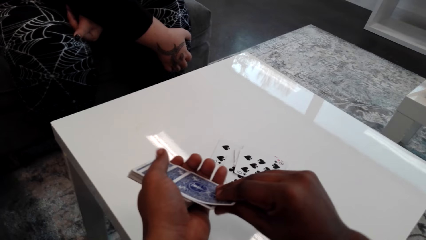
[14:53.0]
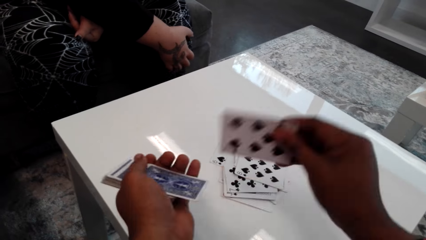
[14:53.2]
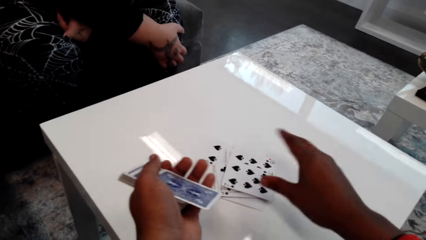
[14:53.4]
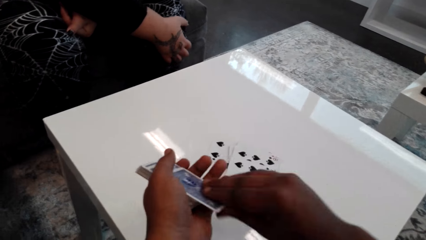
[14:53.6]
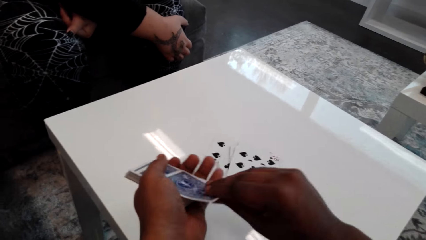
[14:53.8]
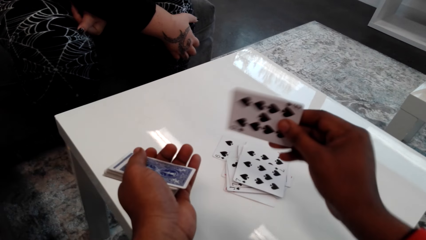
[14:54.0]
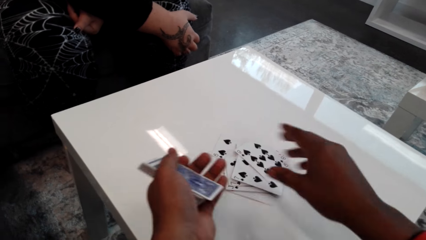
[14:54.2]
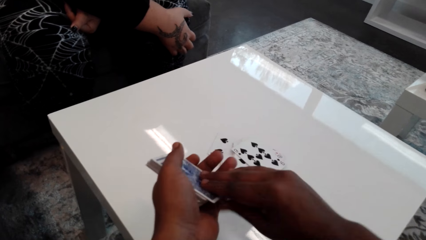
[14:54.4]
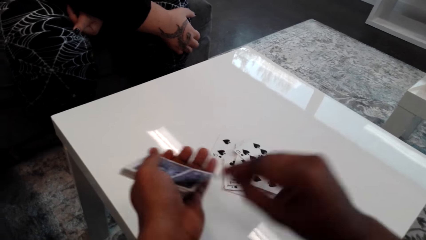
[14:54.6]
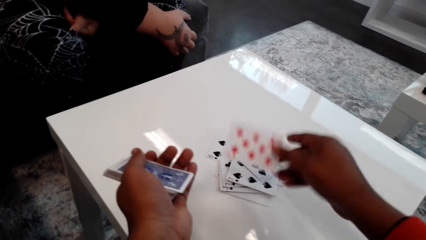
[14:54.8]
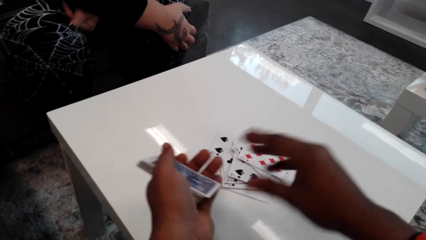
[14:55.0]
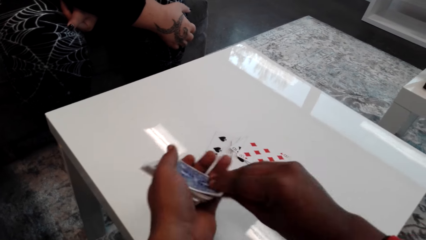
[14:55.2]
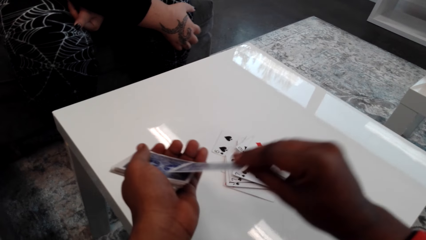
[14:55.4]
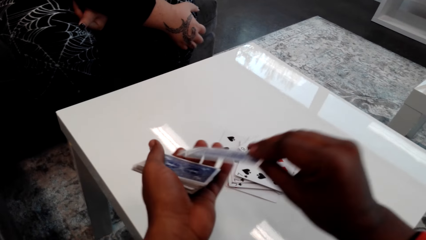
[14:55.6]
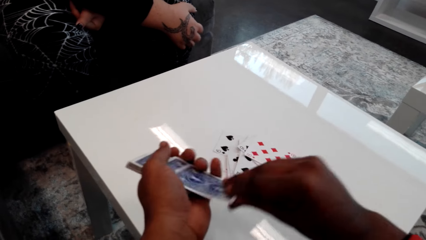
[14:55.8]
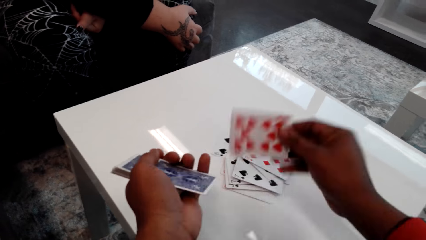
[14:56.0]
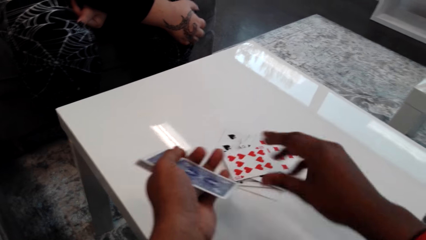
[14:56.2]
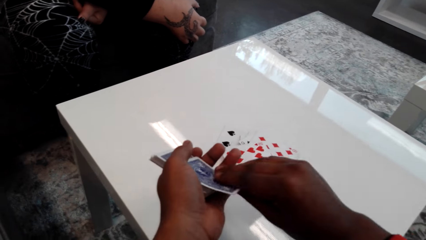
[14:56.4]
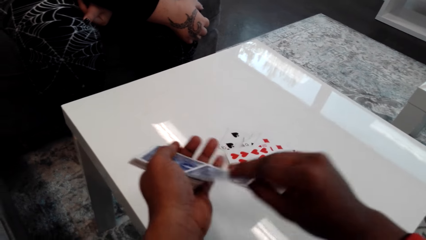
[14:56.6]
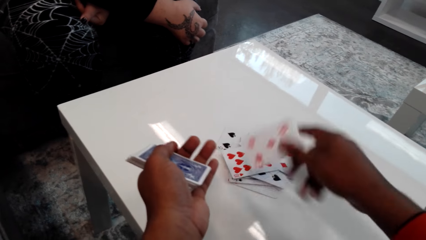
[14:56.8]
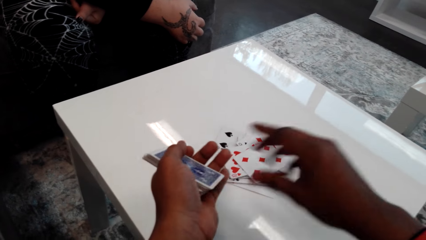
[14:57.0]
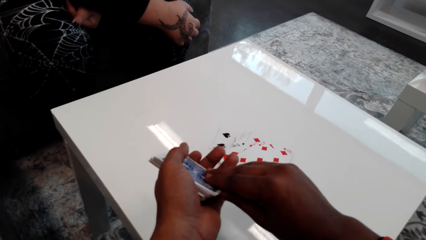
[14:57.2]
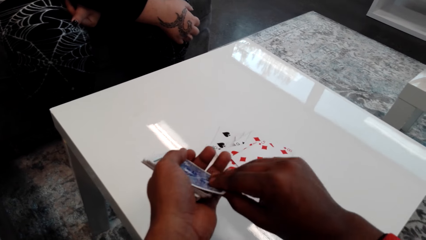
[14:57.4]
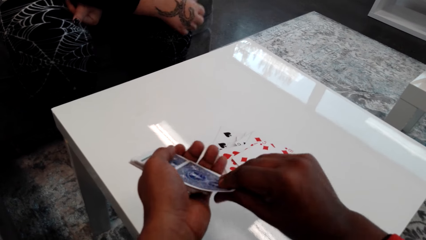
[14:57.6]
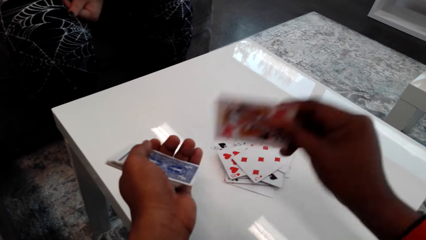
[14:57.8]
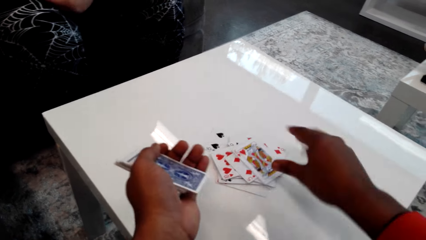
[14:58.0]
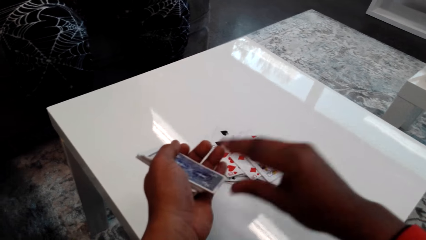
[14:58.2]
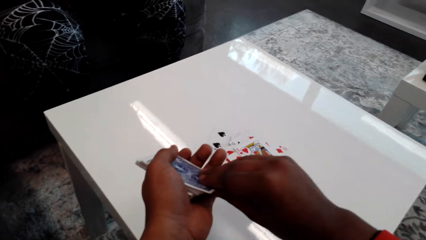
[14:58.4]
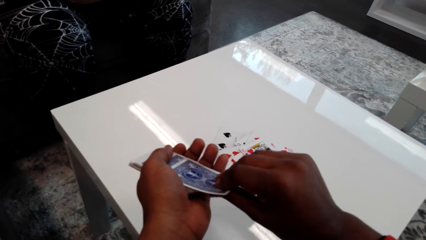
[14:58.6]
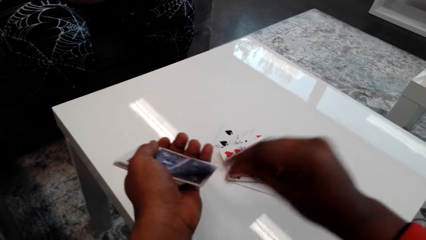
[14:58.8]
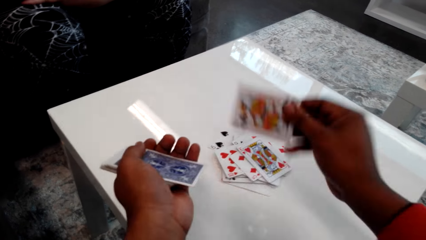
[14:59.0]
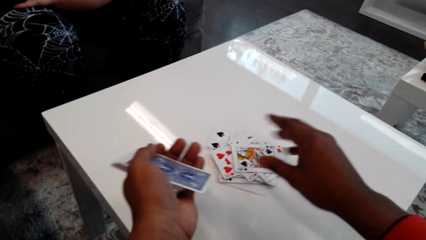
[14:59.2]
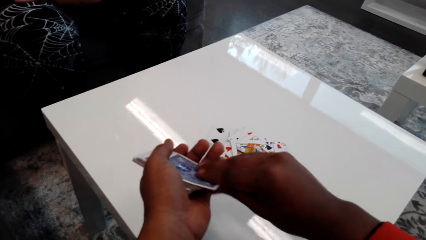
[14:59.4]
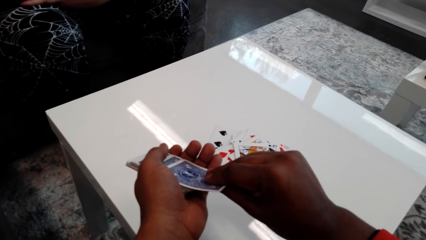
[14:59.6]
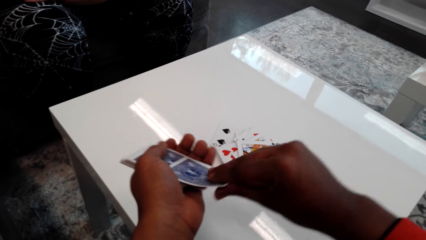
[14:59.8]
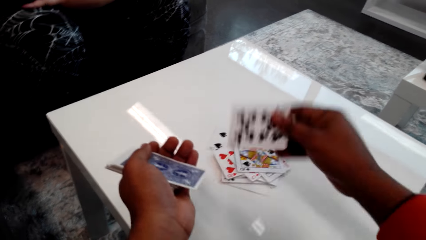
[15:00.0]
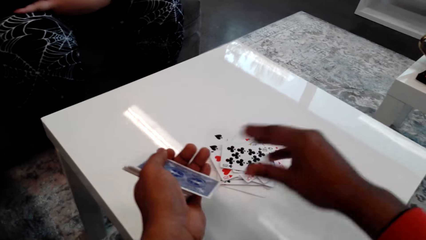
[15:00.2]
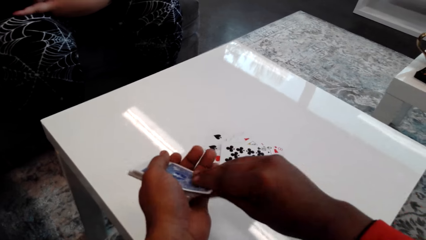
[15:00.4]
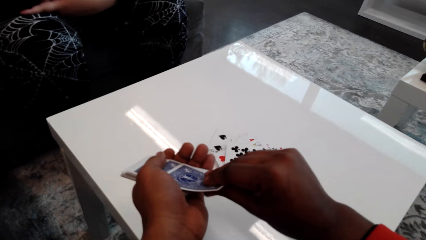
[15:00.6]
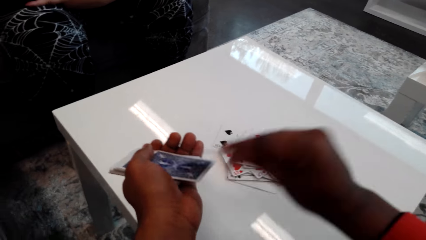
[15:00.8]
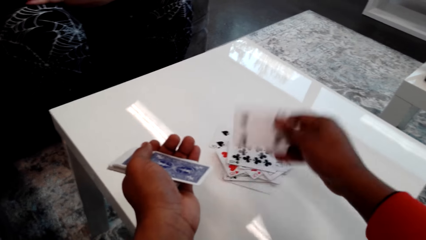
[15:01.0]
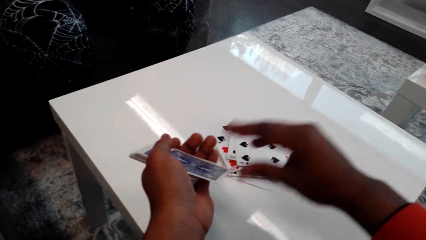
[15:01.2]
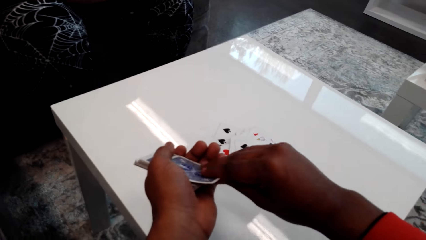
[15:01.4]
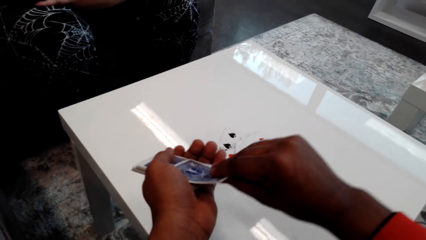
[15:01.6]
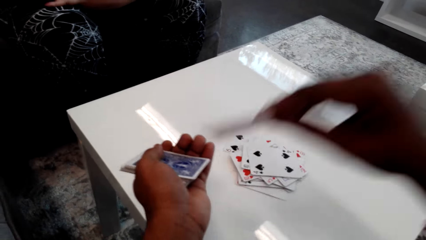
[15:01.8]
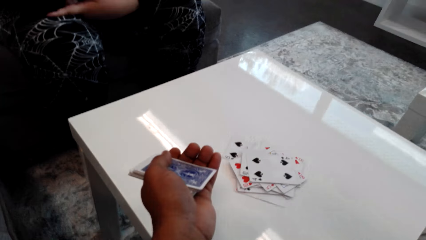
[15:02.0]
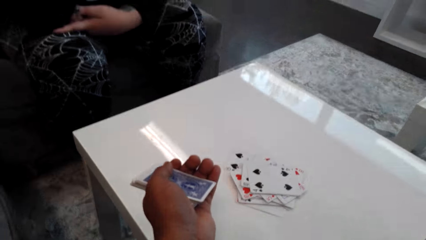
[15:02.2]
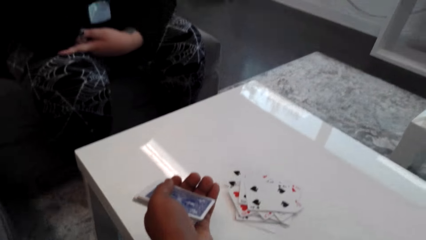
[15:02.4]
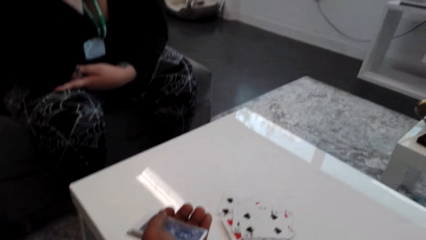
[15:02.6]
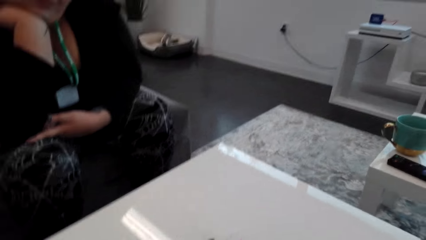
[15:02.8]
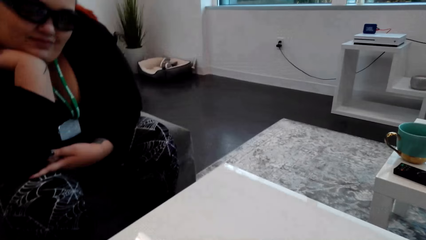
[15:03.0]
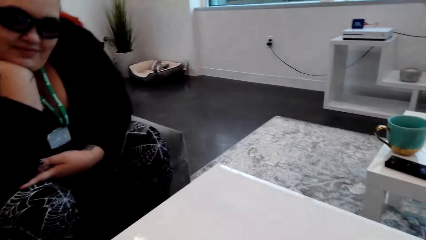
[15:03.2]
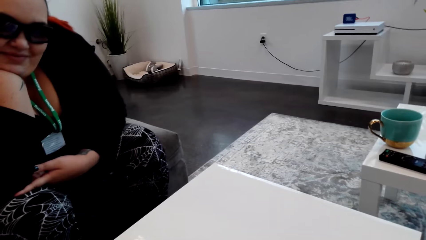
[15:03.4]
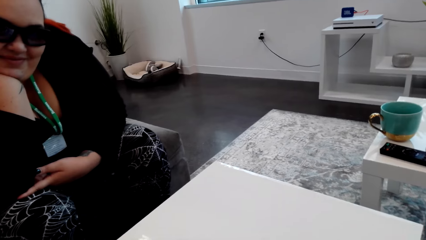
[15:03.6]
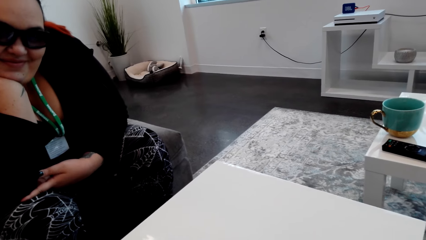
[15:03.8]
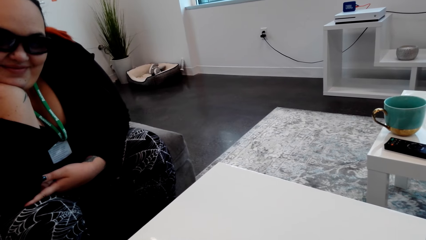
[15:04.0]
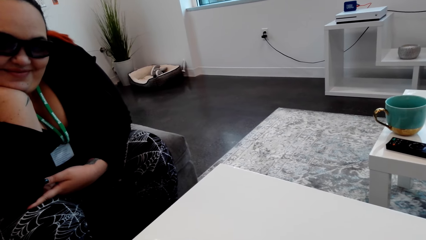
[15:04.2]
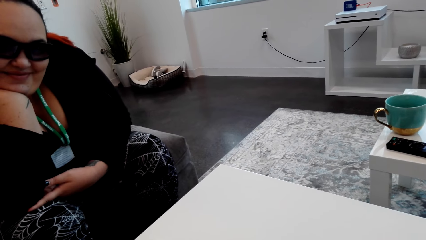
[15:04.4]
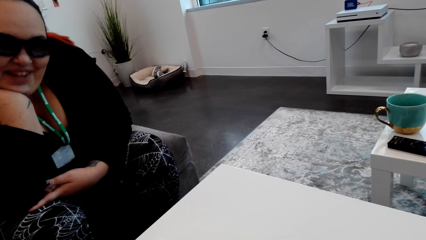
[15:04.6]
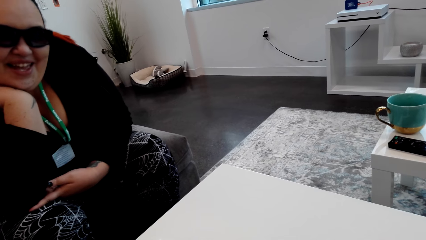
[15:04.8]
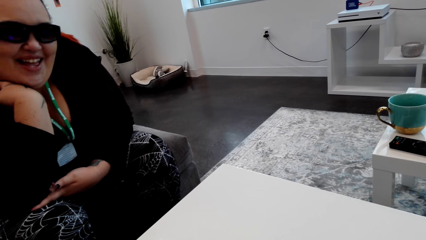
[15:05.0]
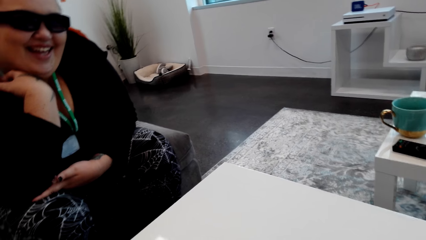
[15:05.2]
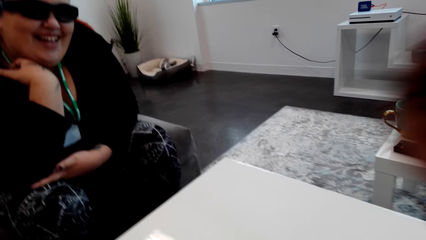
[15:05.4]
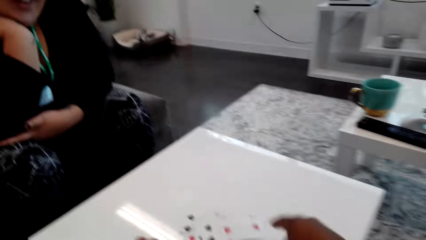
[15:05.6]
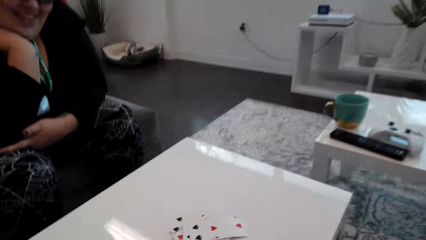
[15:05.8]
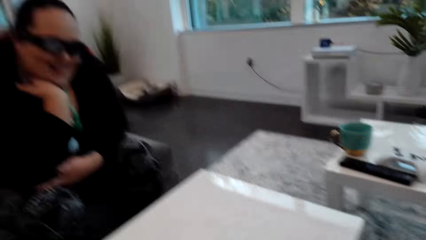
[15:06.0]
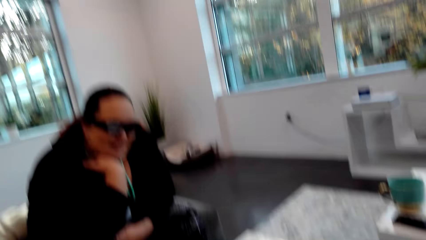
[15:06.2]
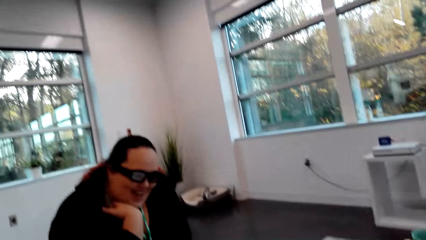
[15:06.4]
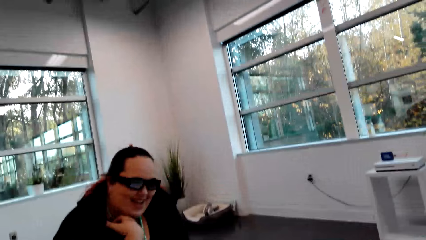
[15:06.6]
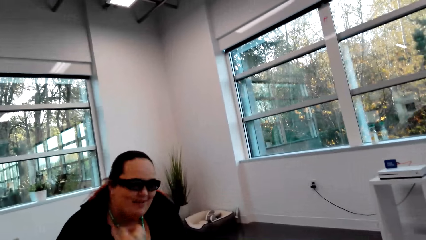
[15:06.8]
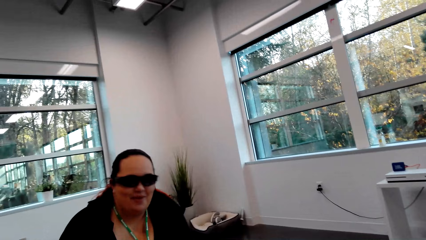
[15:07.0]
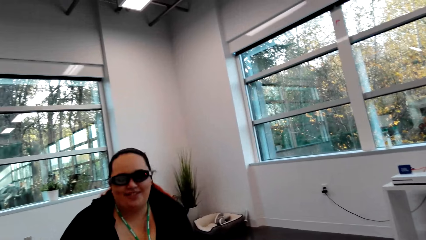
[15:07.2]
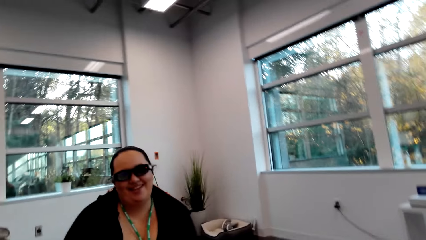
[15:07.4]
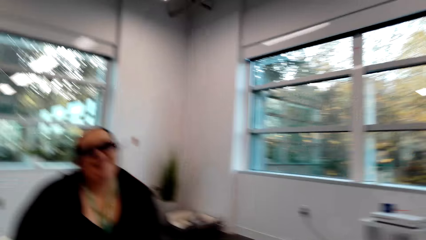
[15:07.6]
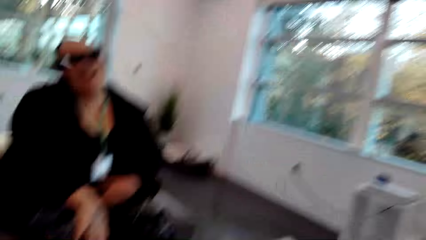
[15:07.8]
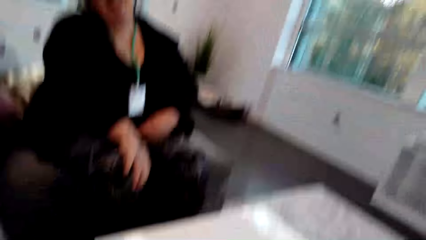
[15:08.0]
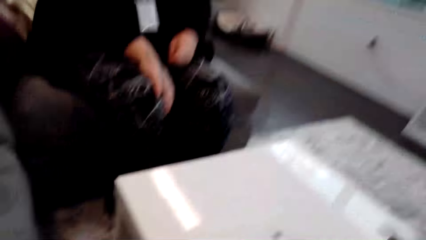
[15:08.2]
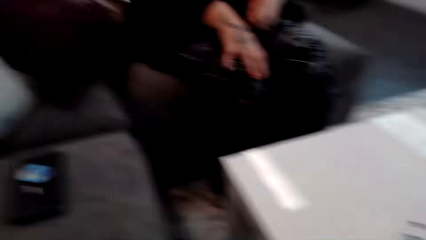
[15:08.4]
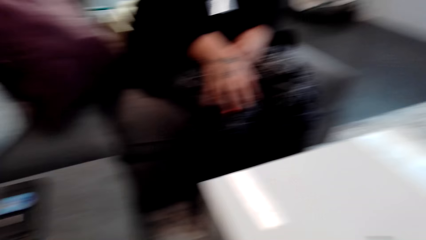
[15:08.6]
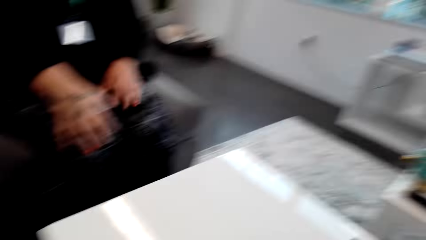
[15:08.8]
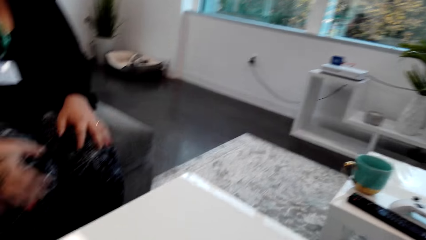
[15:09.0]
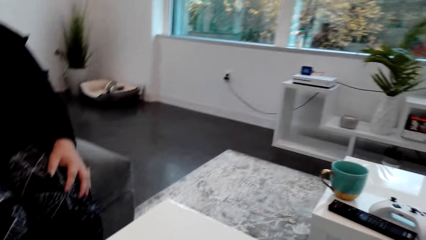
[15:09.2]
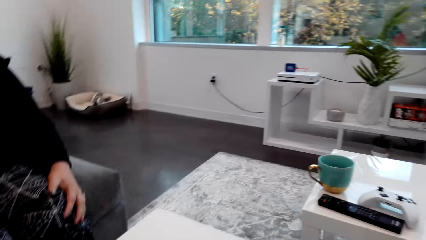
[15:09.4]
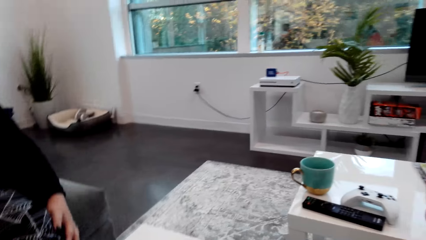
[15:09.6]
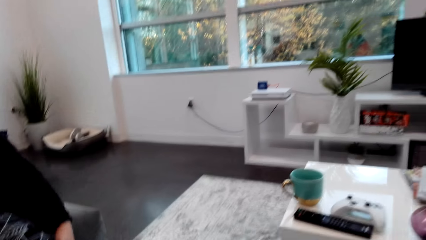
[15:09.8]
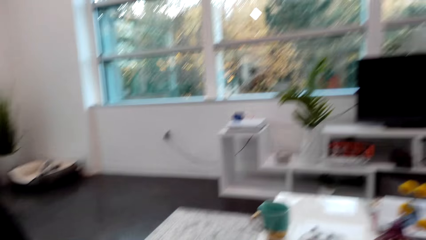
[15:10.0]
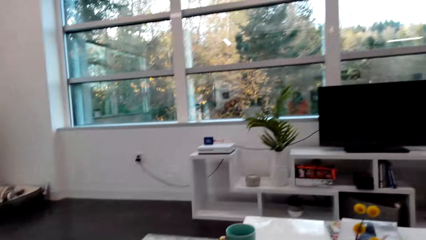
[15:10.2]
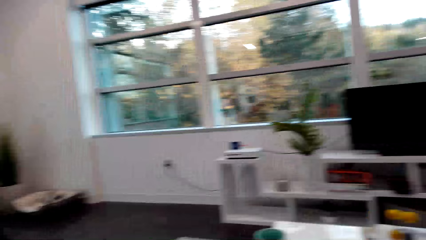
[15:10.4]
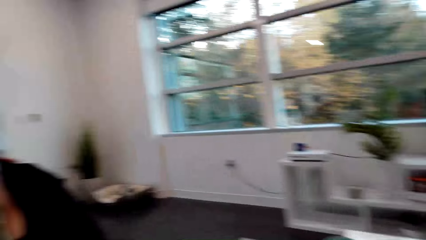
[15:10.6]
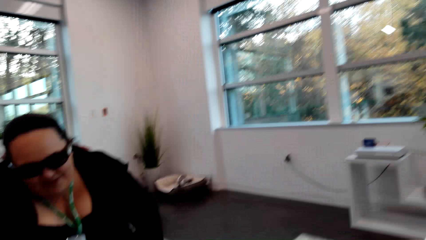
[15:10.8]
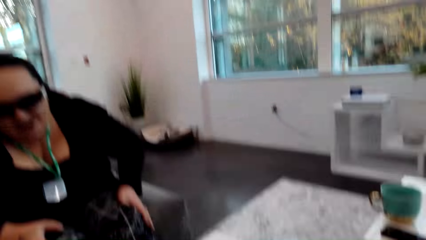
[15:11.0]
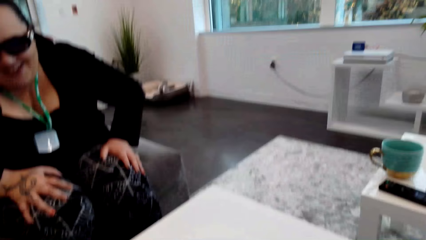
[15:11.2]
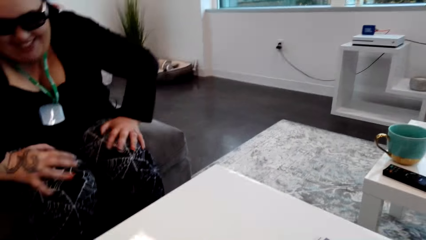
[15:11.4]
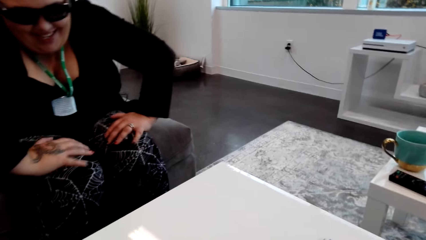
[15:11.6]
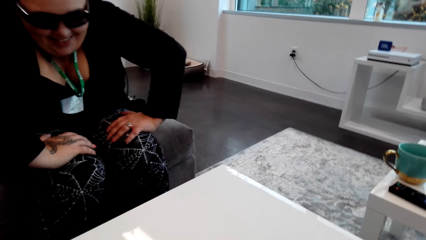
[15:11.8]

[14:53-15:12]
The camera wearer carries one card up. A lady laughs at the camera wearer. The camera wearer converses with the lady. They drop the card on the table. They laugh.
